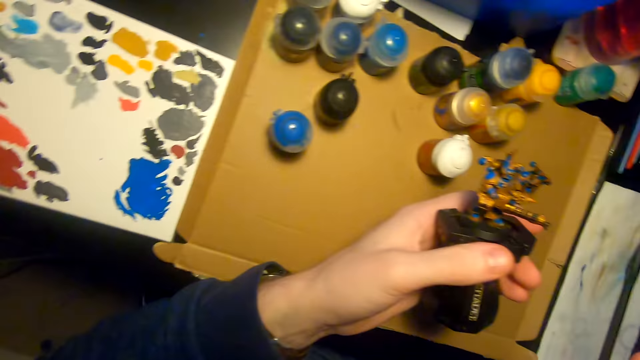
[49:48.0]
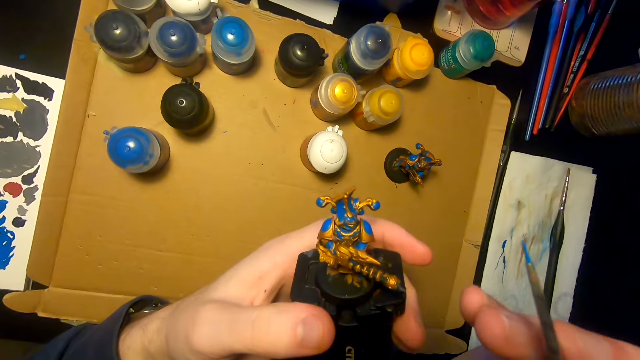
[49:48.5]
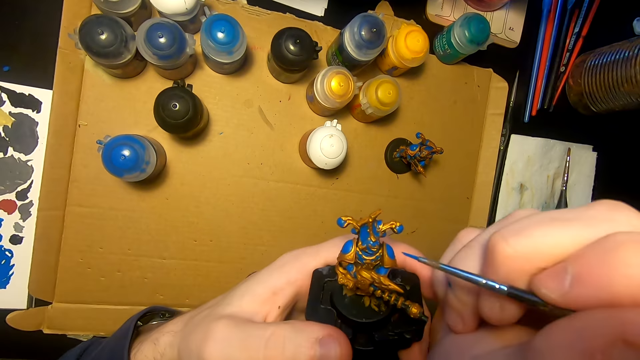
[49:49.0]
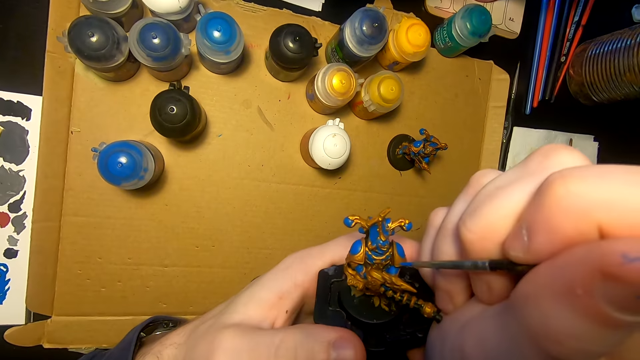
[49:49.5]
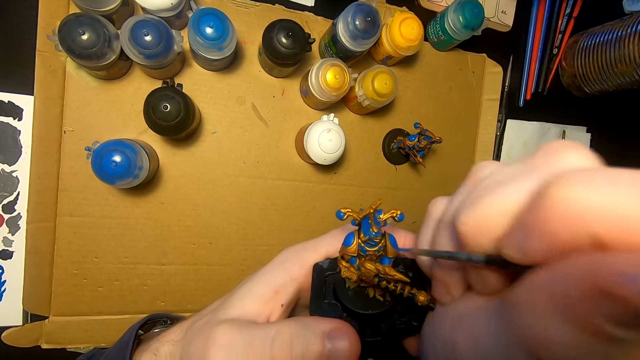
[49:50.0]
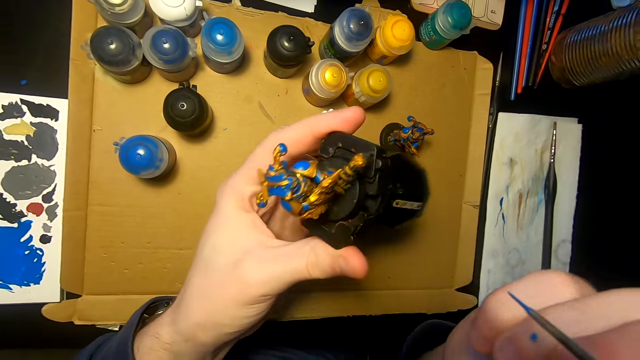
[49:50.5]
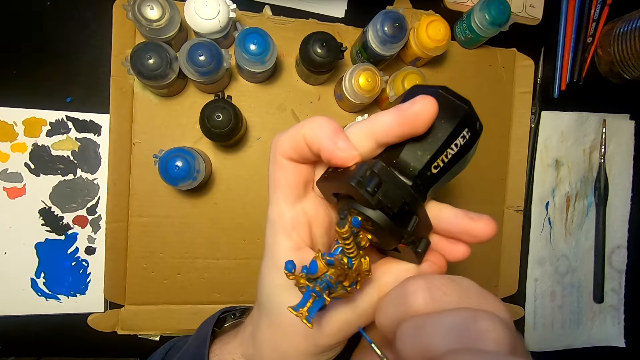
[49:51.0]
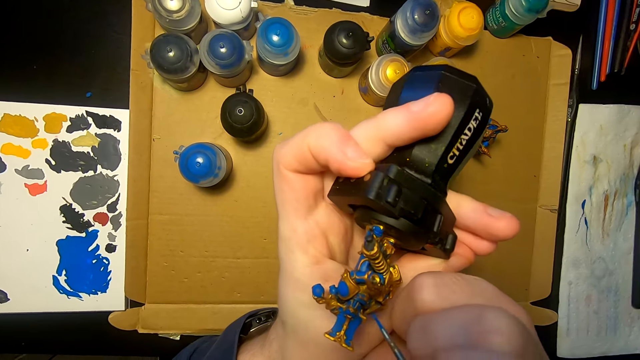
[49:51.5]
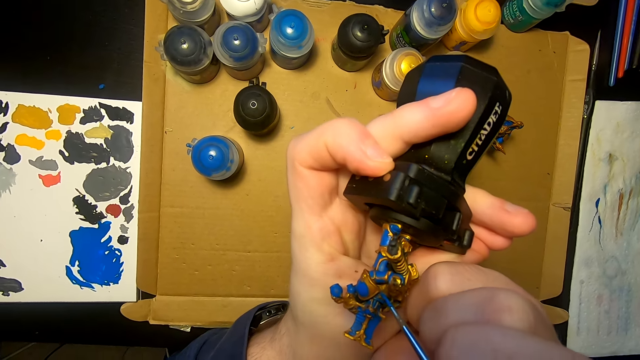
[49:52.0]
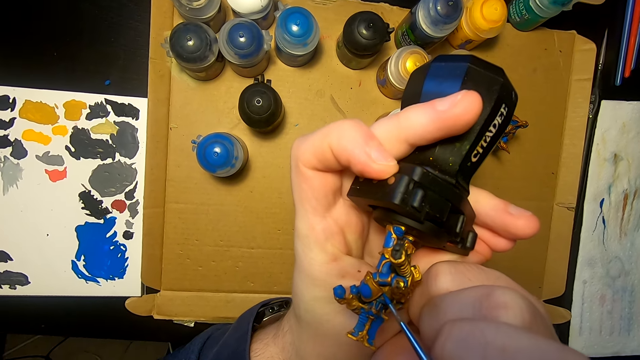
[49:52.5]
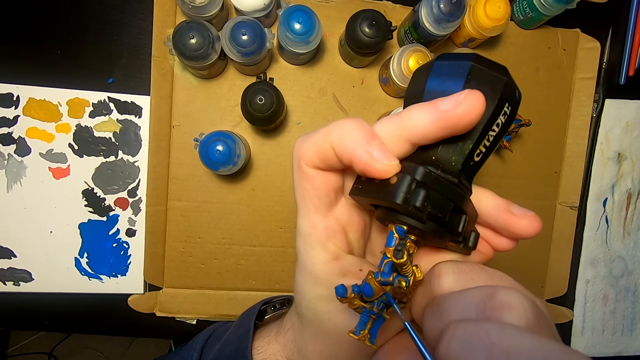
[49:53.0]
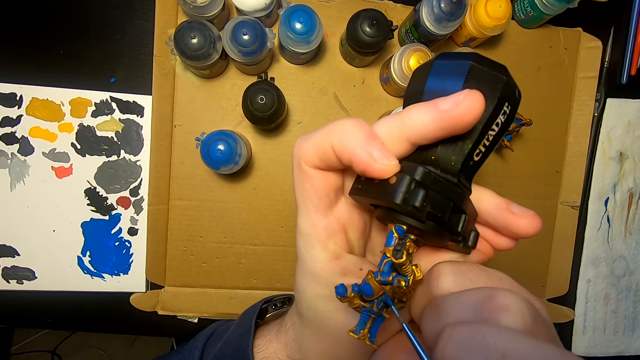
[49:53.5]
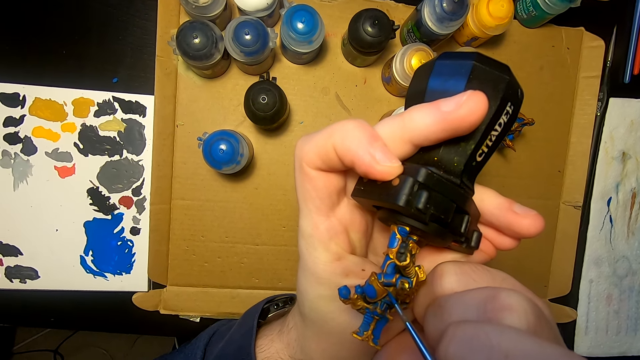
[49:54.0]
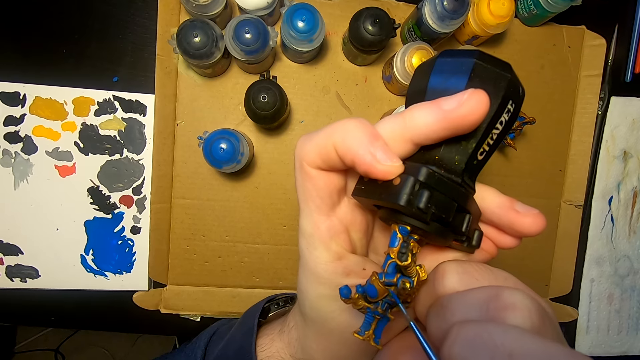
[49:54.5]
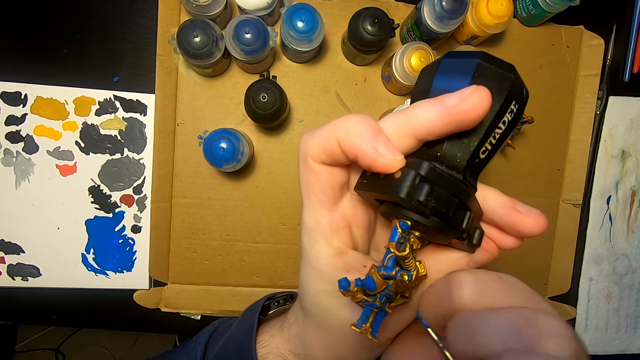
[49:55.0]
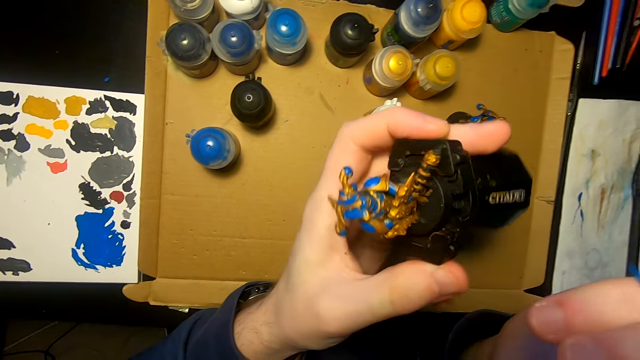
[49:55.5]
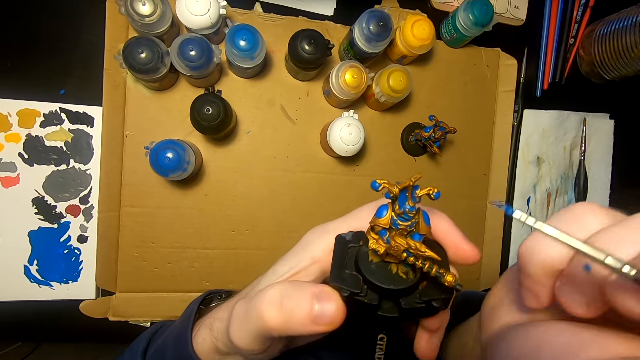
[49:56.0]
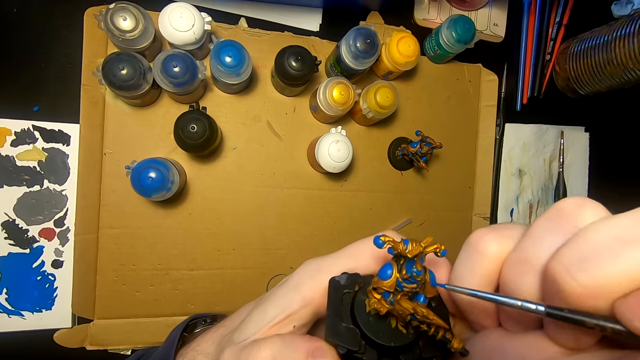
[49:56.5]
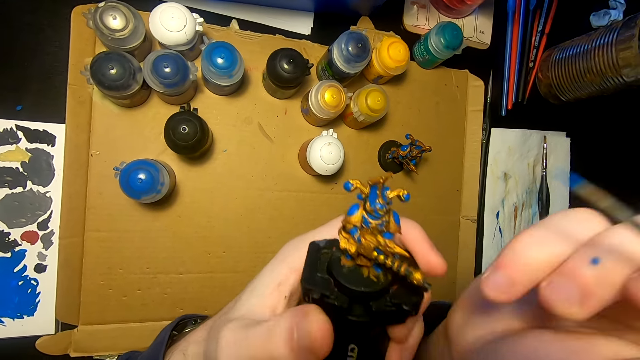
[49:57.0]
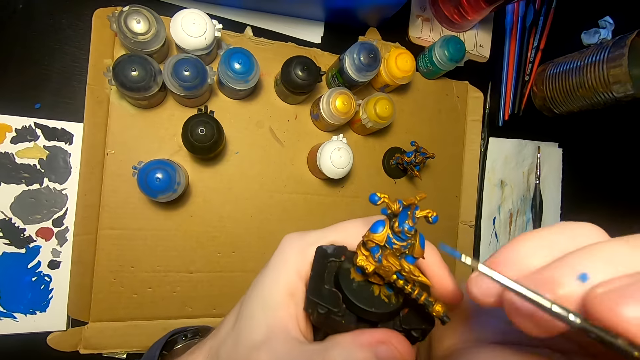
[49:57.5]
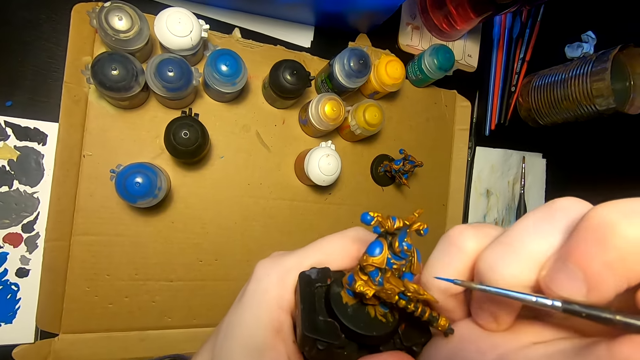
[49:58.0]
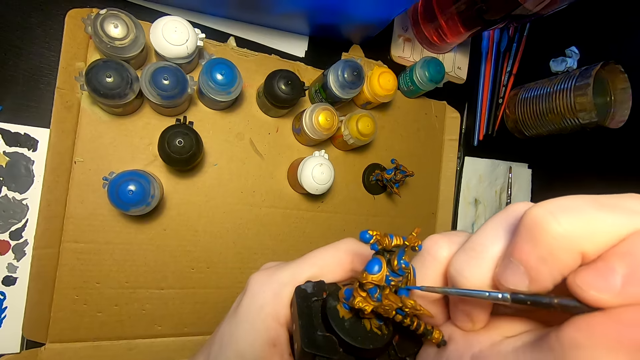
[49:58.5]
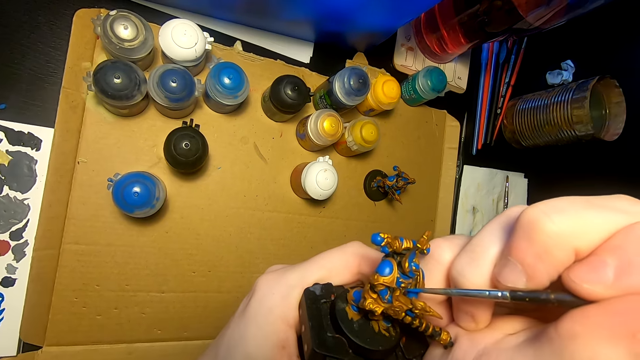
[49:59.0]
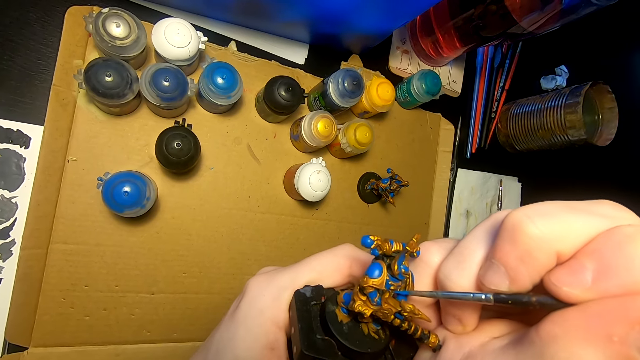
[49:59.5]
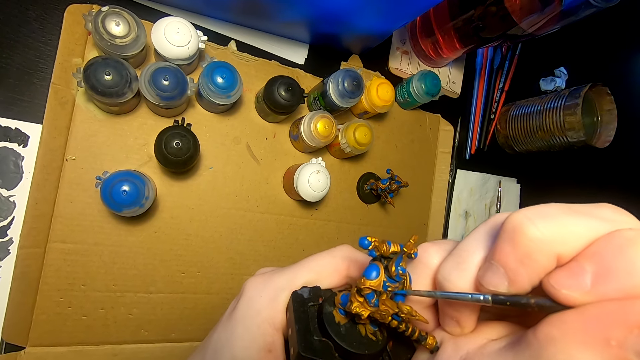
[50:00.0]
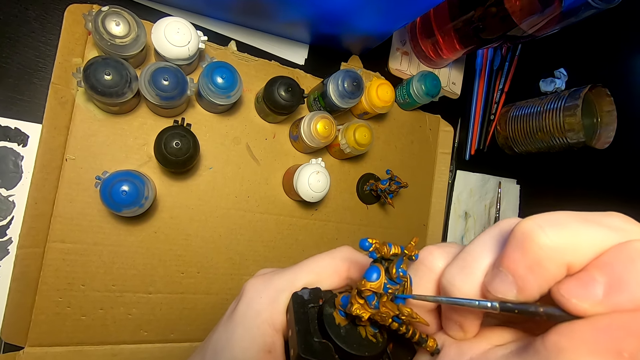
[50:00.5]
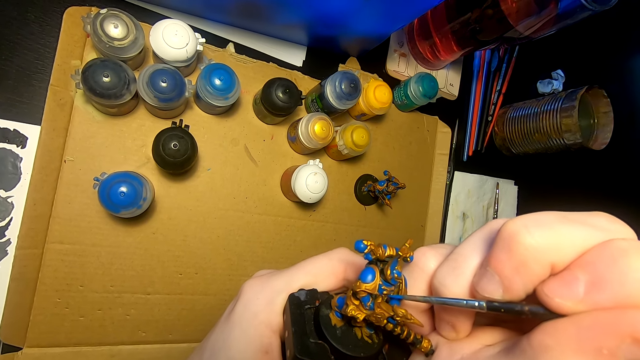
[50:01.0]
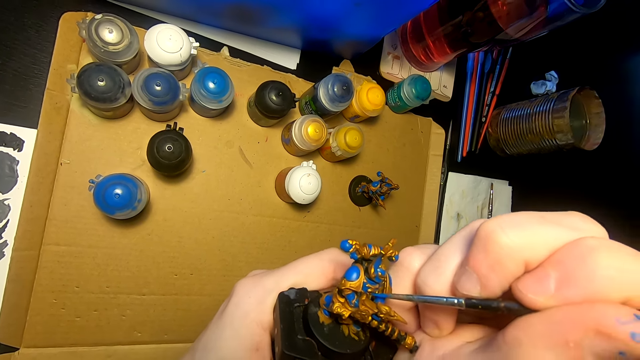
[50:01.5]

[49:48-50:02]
The camera wearer lifts the pen brush or paintbrush. They paint the sculpture or figurine. They turn the sculpture and lift the sculpture. They paint the figurine with the paintbrush. They move the sculpture. They lift the pen brush. They paint the figurine with the paintbrush.

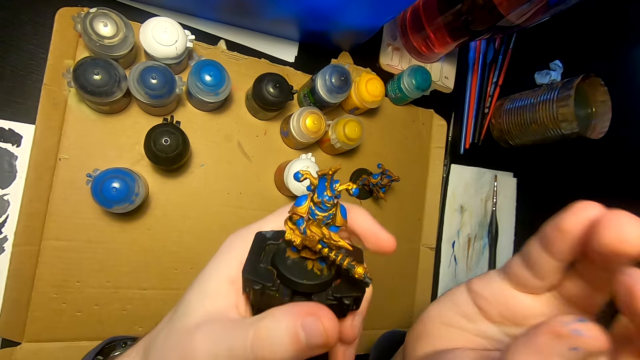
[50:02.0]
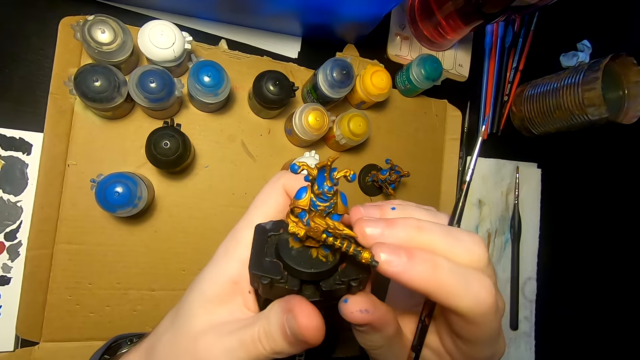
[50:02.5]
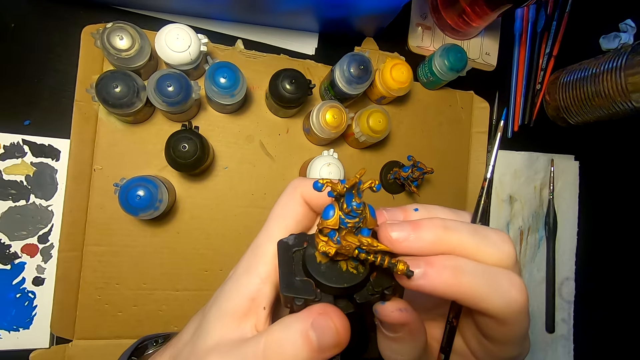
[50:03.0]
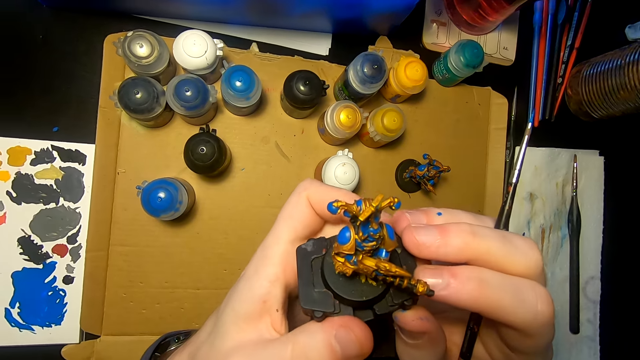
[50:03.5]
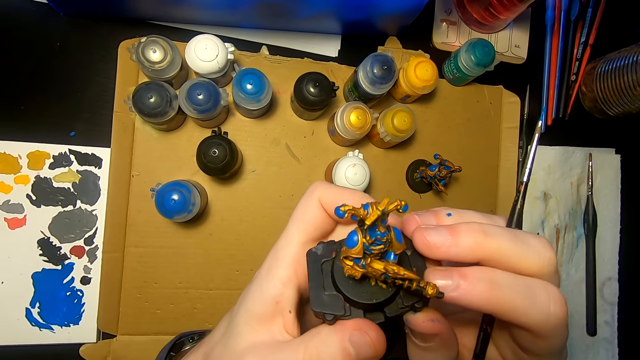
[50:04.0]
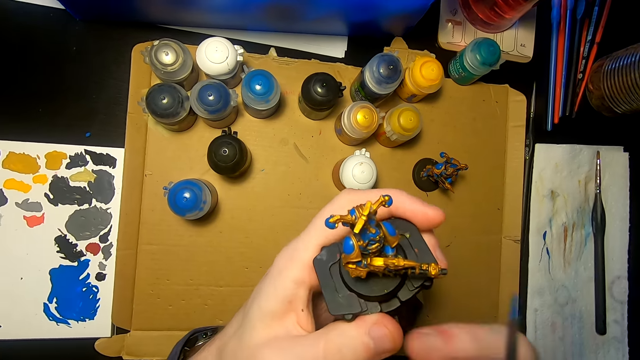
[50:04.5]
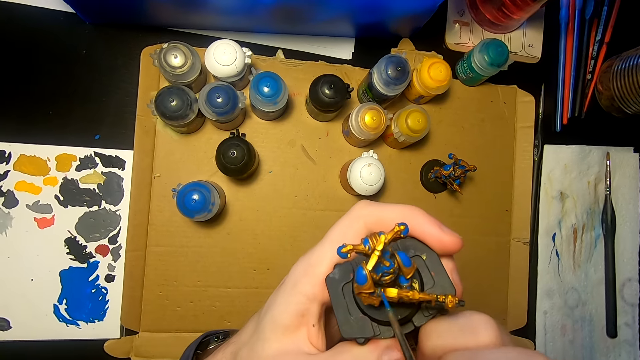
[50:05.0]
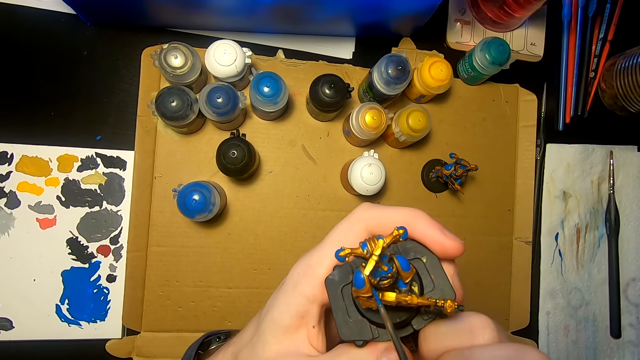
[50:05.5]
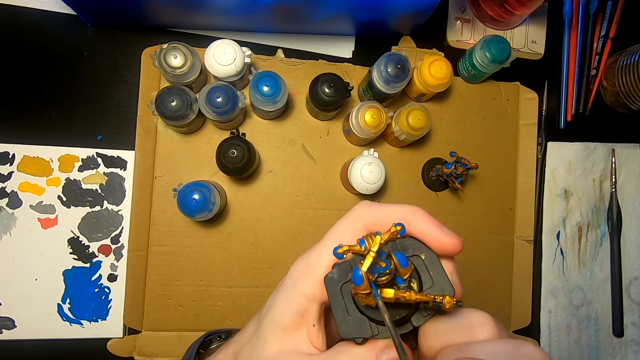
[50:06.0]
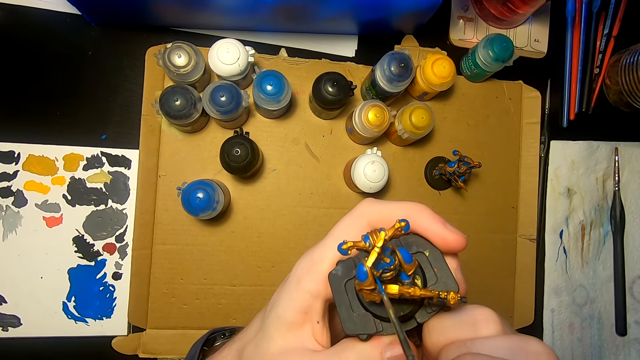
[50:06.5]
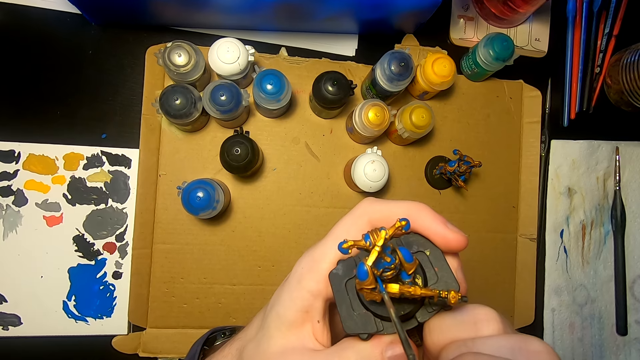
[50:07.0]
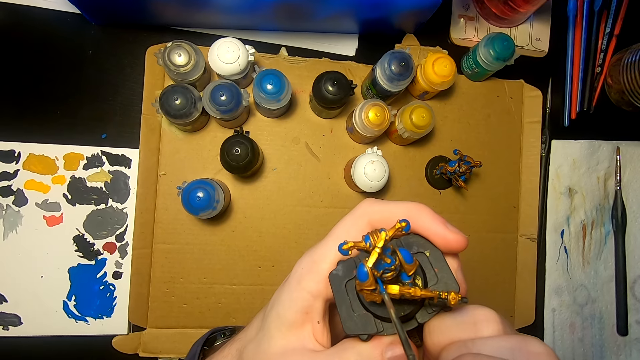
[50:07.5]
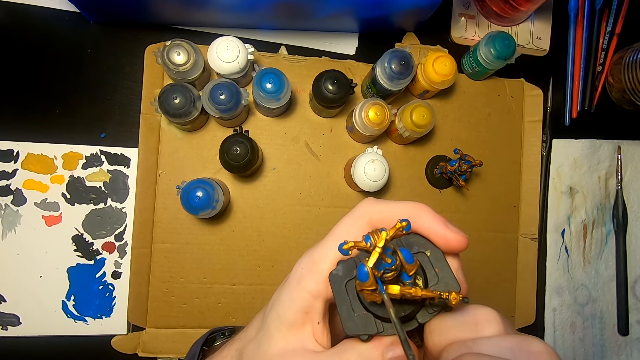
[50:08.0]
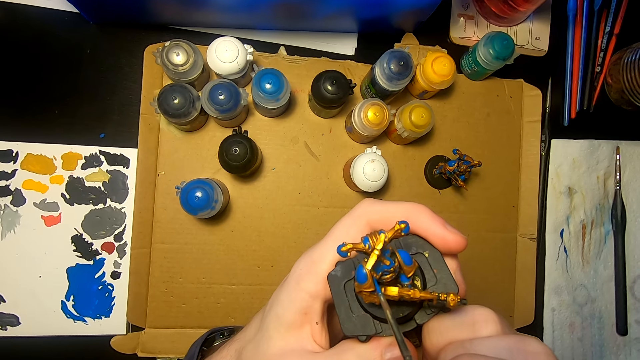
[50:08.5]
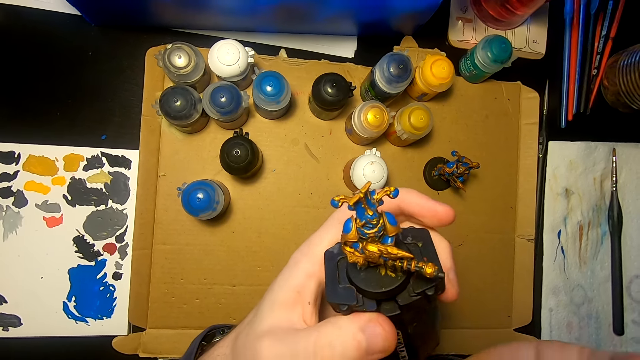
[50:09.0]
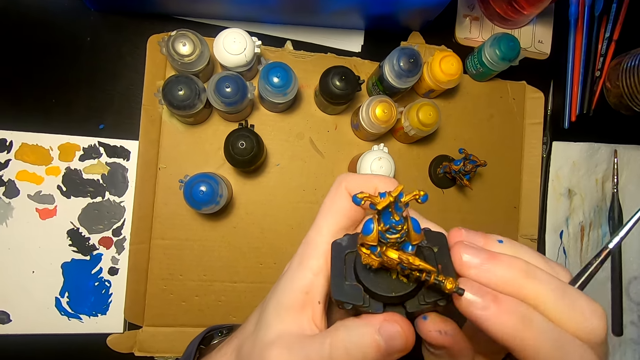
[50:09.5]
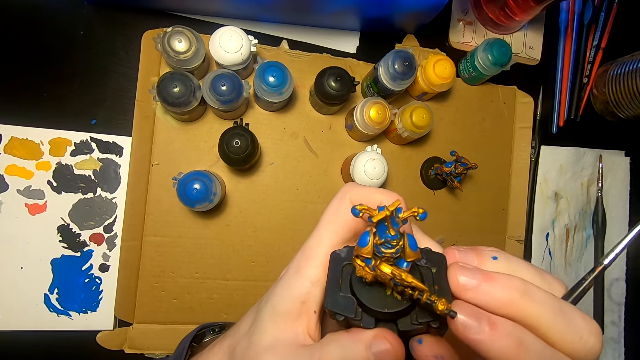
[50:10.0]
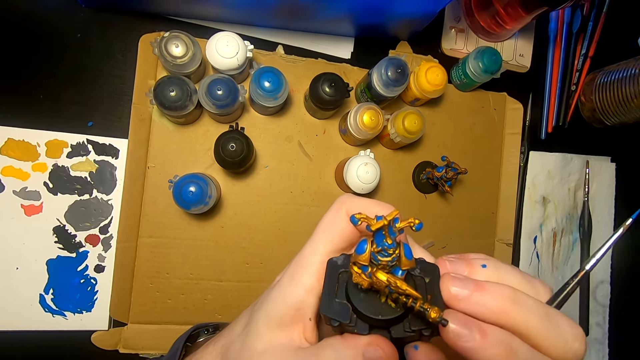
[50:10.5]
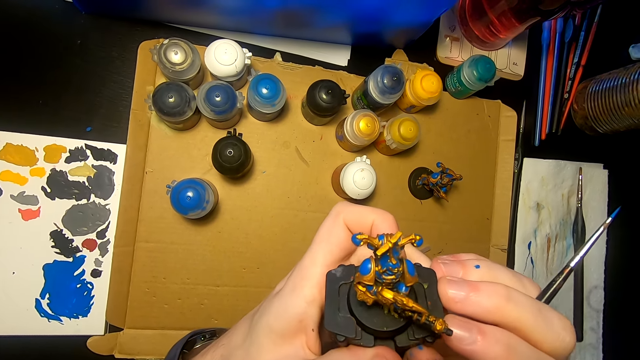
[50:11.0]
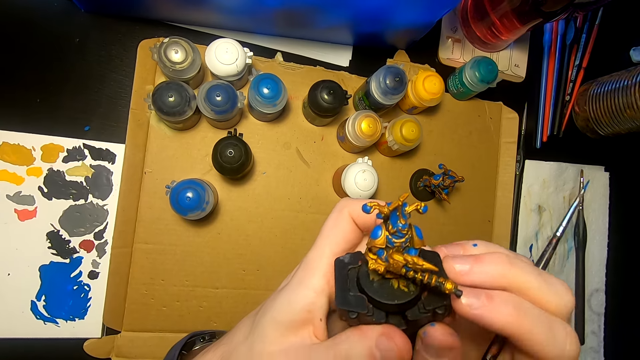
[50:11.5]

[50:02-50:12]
The camera wearer moves the pen brush or paintbrush. They hold the sculpture or figurine and look at the sculpture. They lift the right hand. They paint the figurine with the paintbrush. They move the right hand and look at the sculpture.
